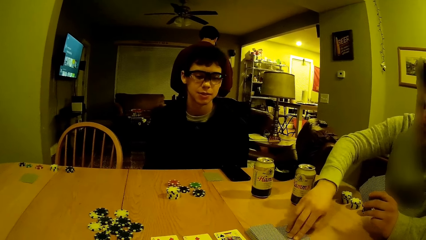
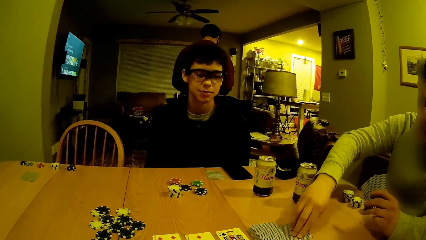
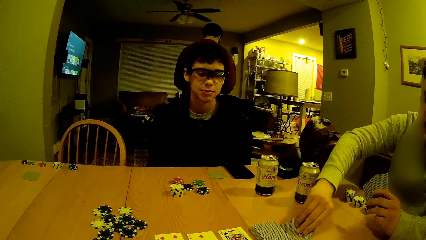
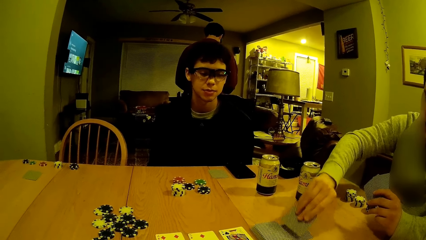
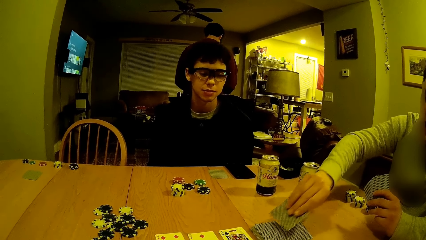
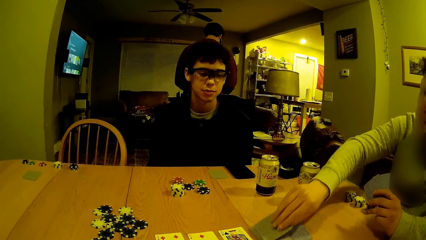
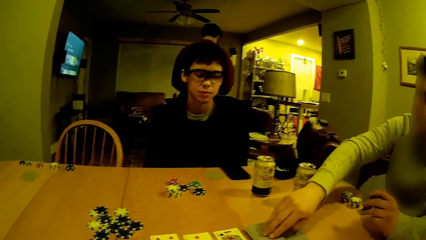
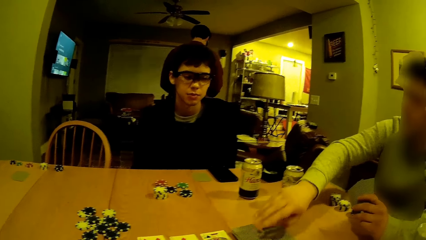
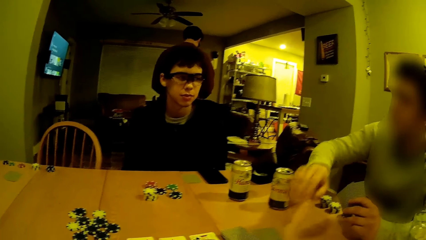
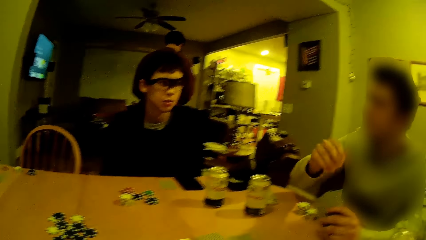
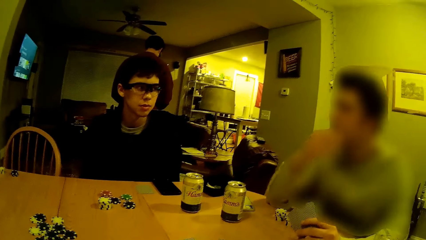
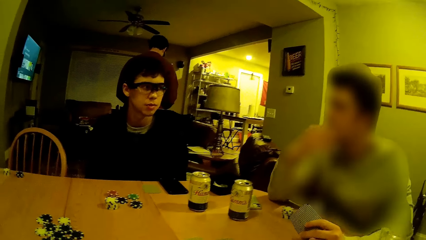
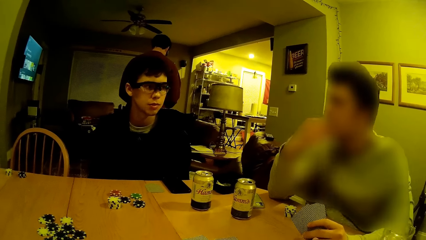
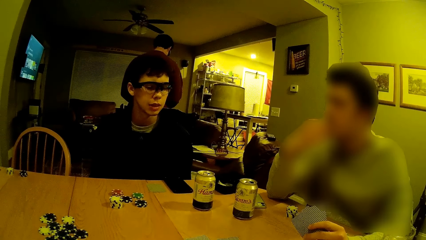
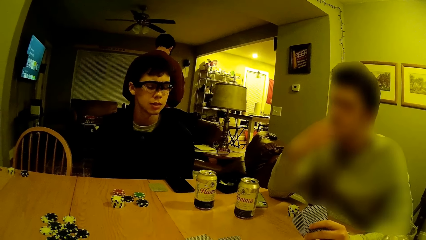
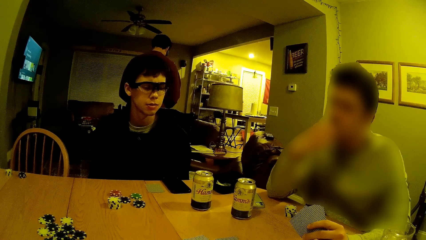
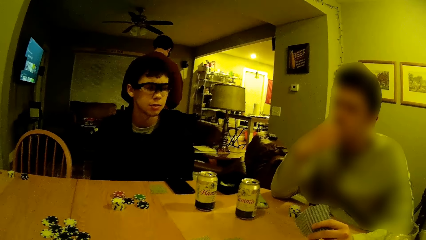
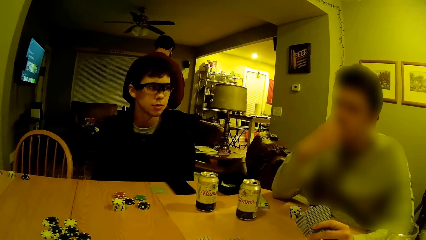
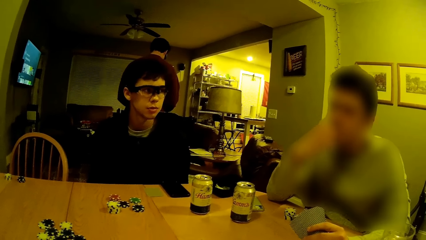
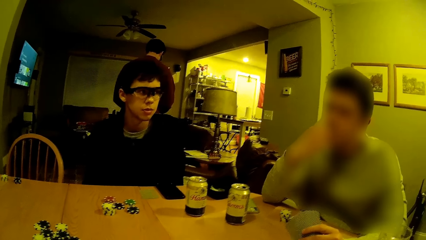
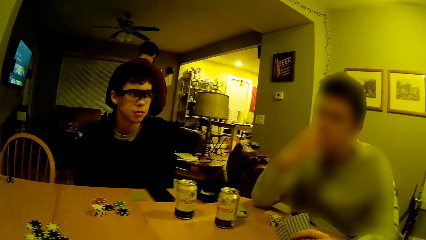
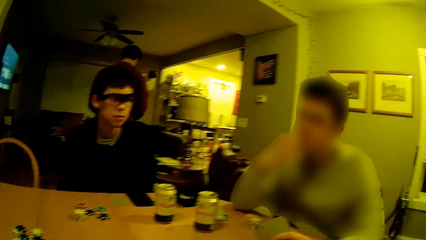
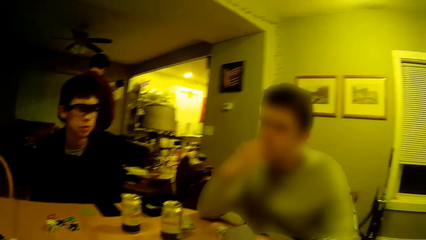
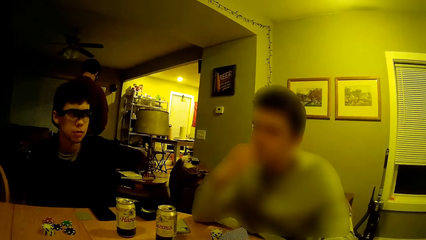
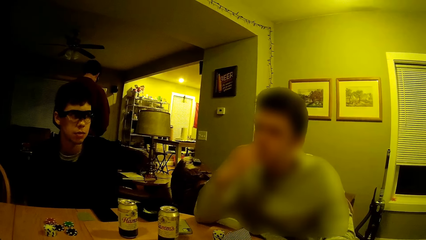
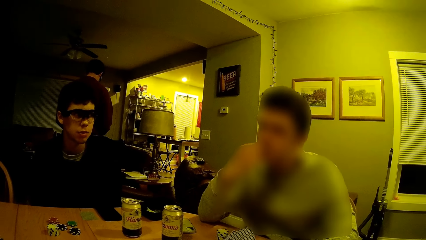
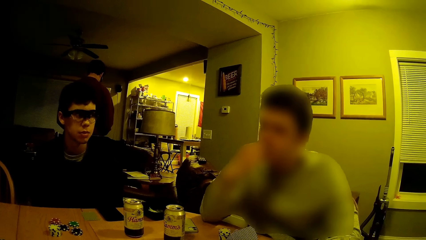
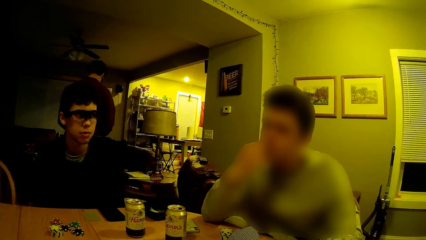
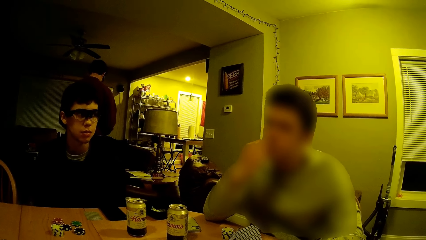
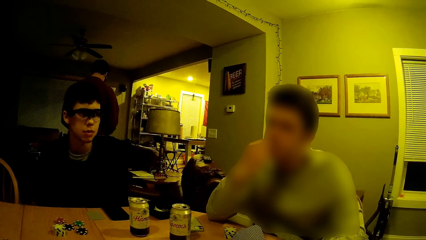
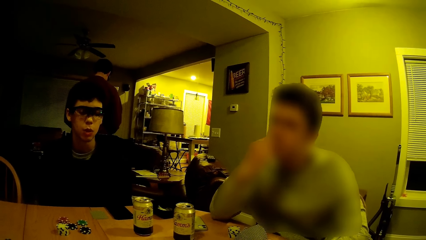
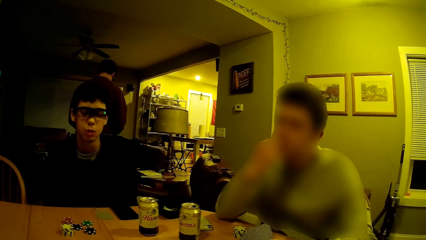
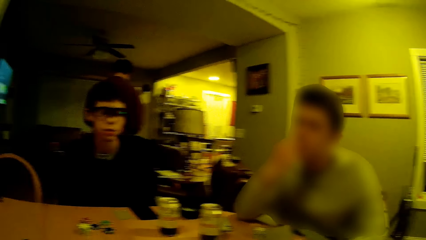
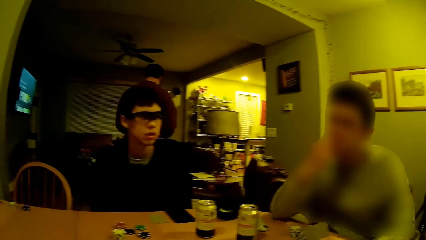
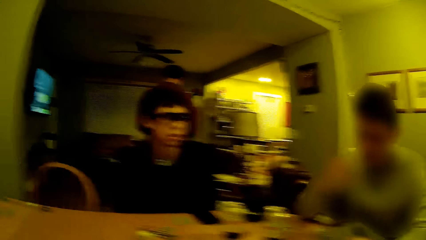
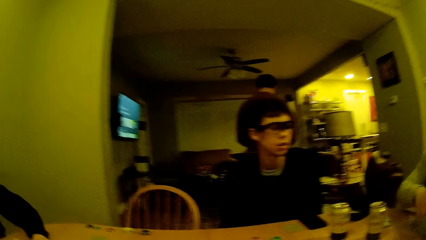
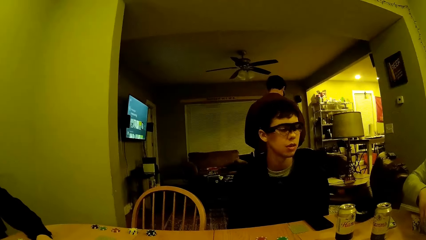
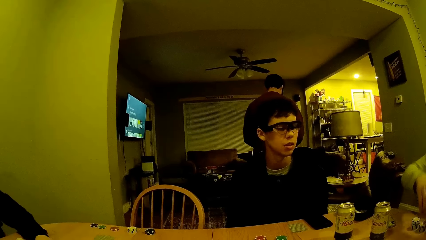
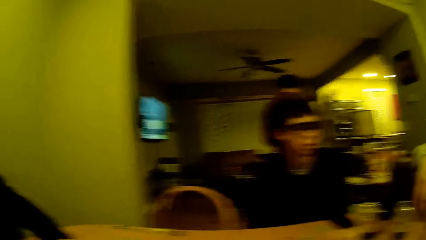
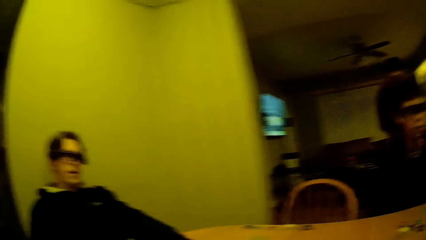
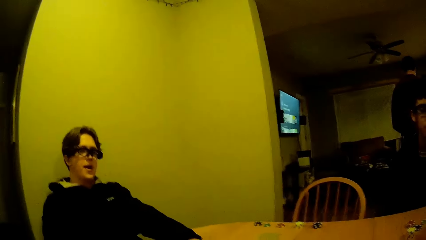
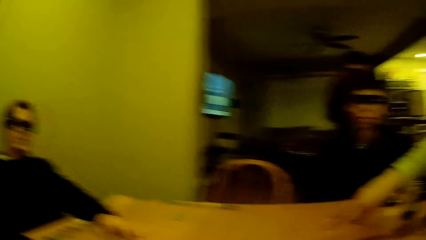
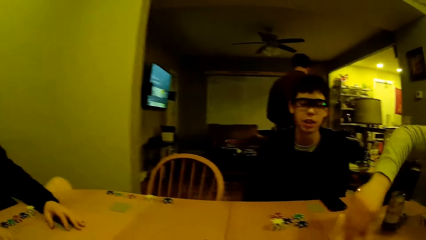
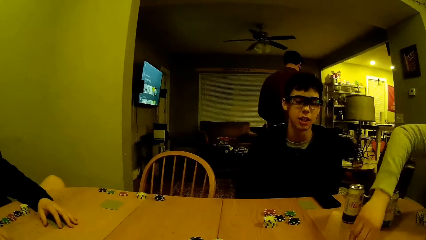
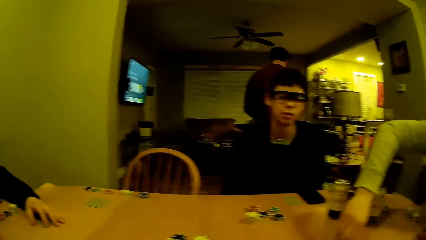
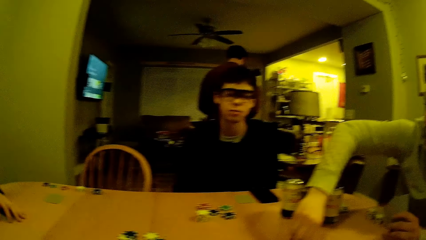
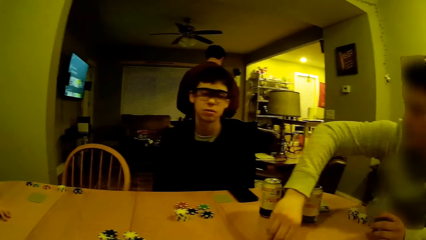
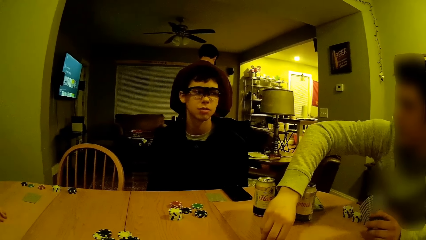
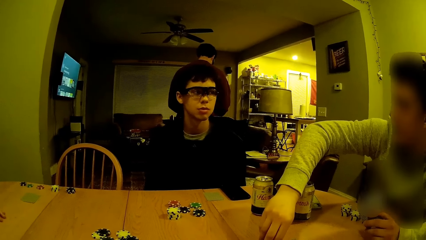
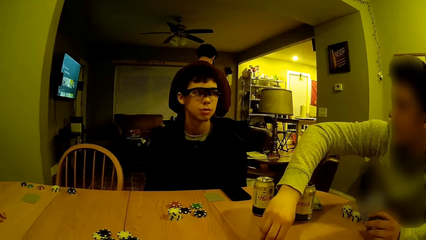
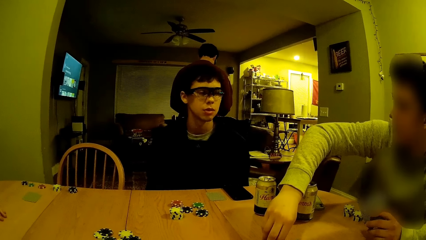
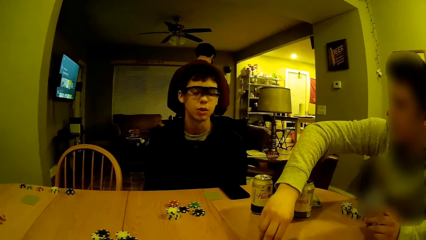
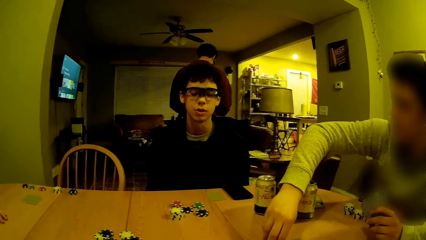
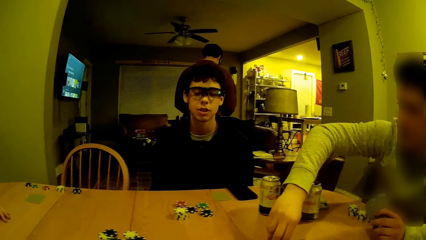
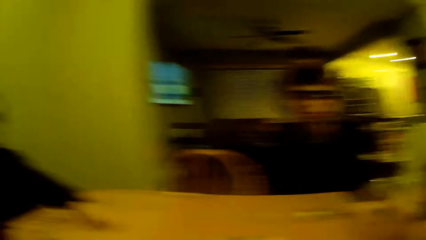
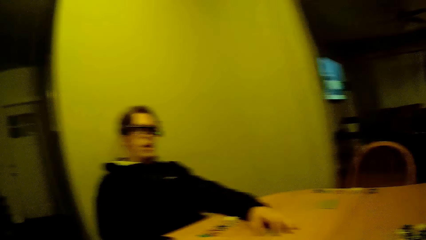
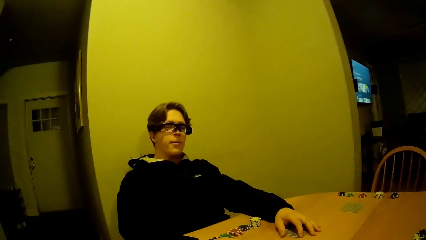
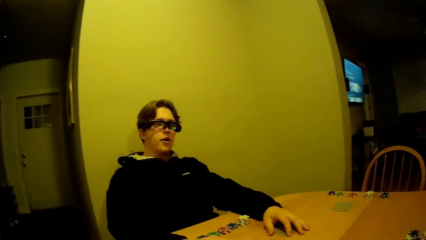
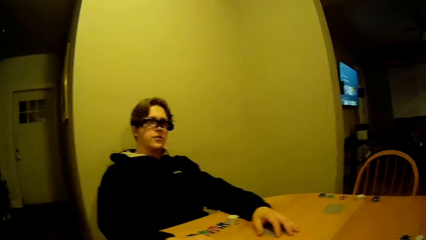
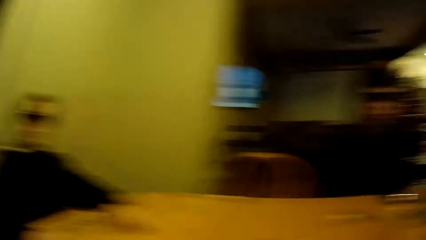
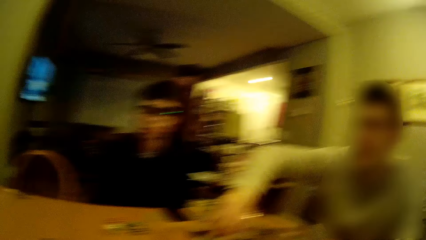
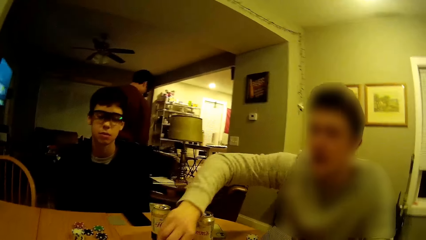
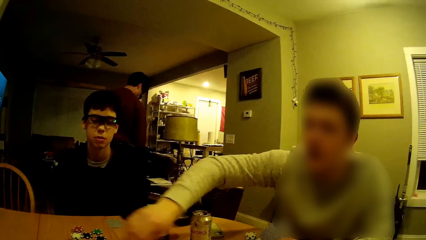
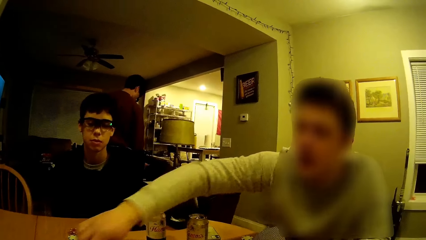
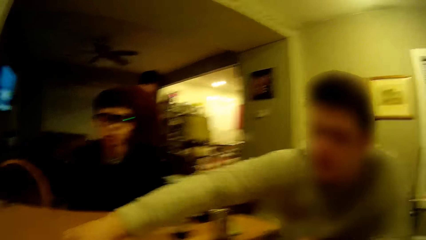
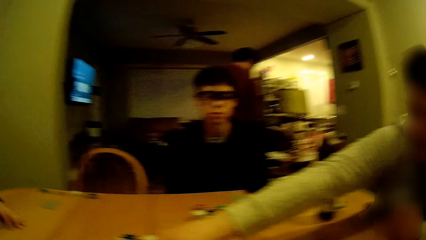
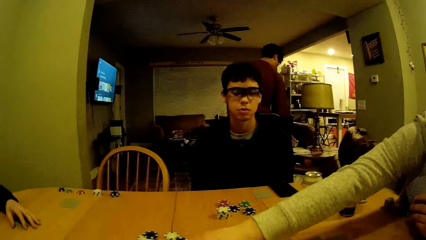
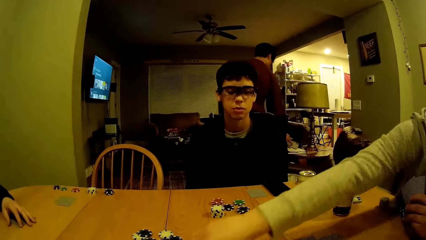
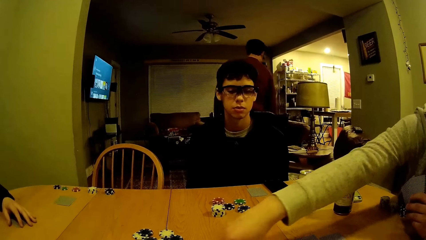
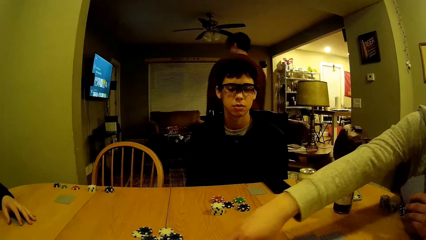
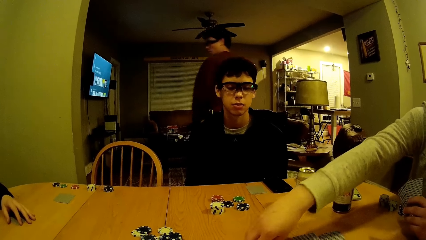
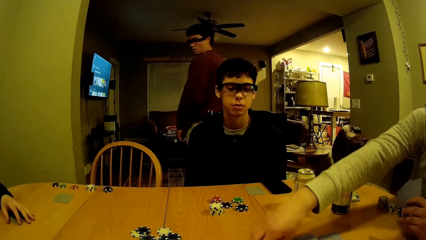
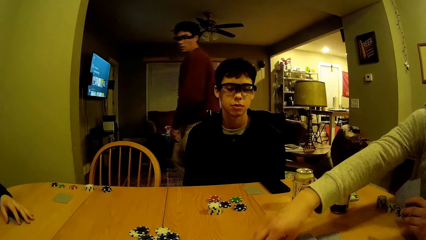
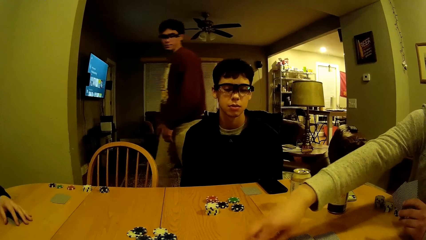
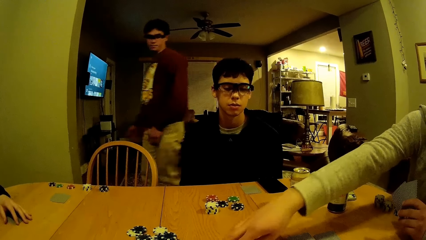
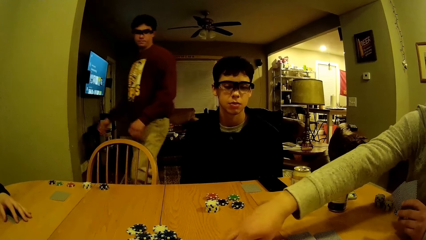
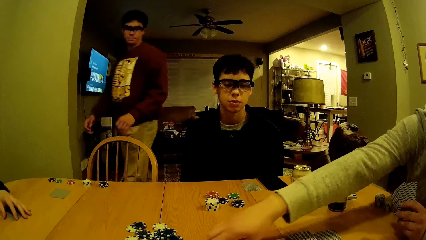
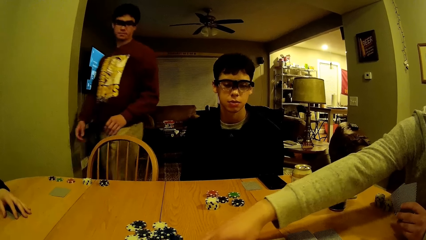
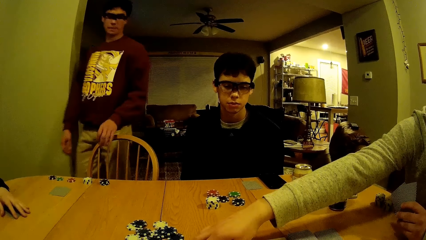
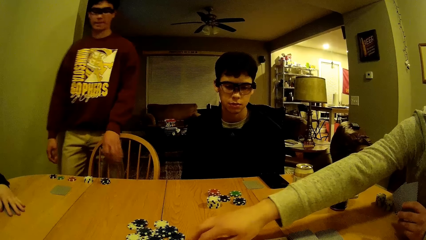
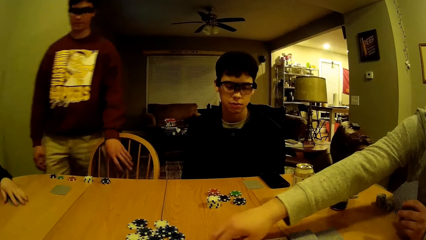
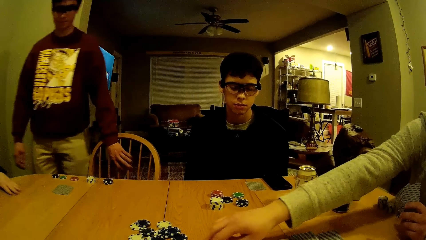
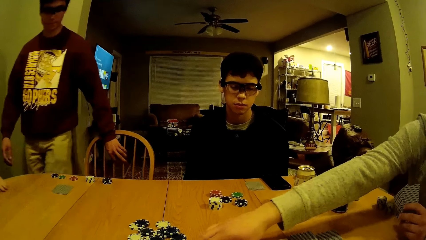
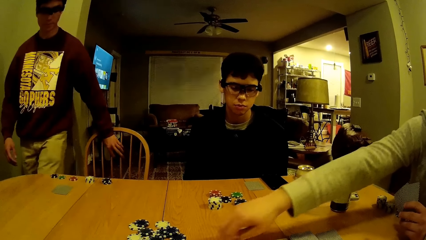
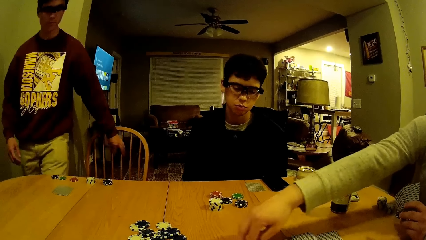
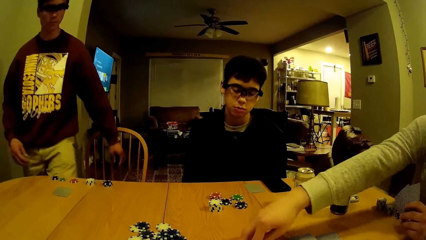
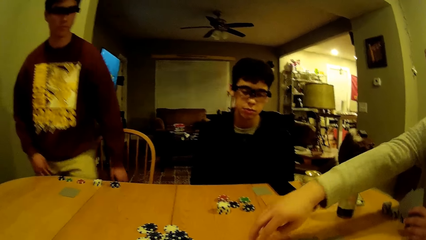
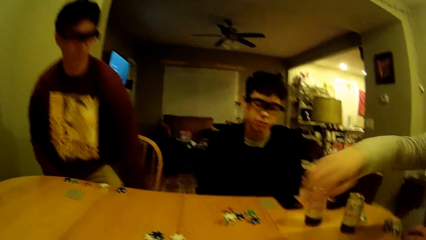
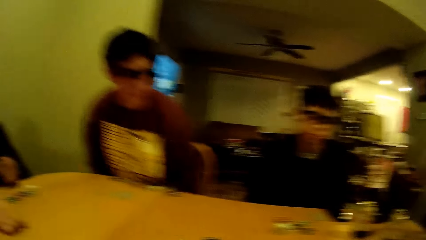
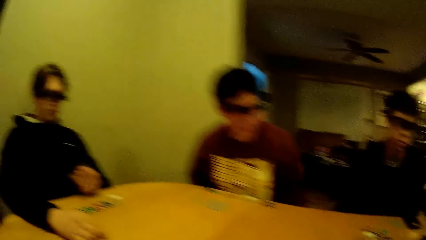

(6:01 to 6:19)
The camera wearer dialogues with a person. They look around the house. The person plays casino game. A man shifts the chair with his left hand.
